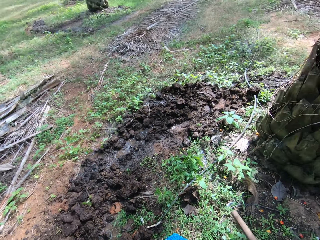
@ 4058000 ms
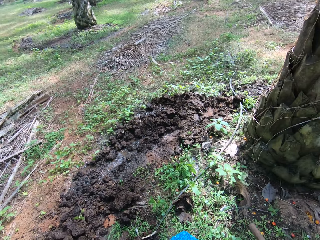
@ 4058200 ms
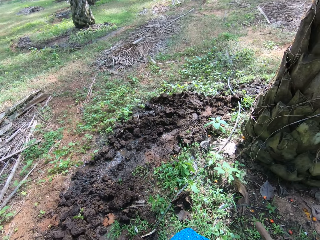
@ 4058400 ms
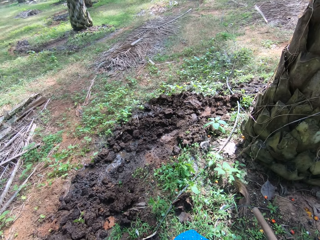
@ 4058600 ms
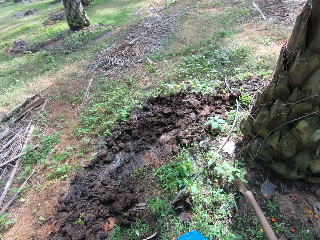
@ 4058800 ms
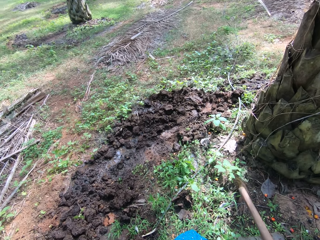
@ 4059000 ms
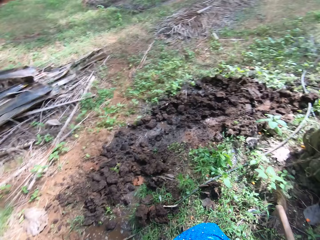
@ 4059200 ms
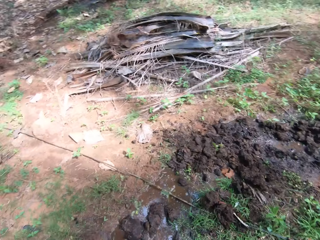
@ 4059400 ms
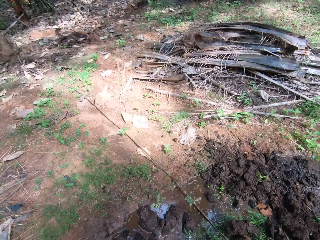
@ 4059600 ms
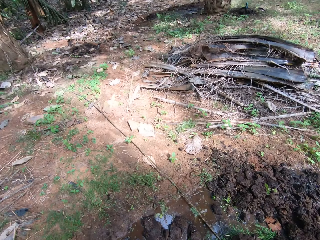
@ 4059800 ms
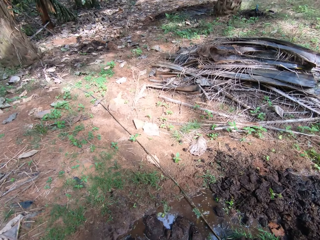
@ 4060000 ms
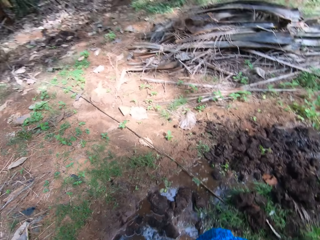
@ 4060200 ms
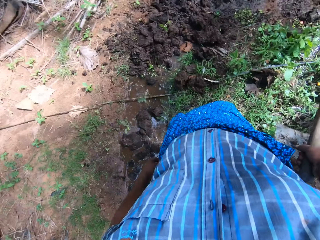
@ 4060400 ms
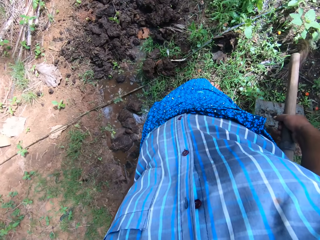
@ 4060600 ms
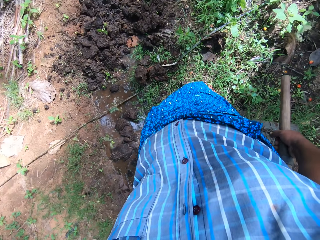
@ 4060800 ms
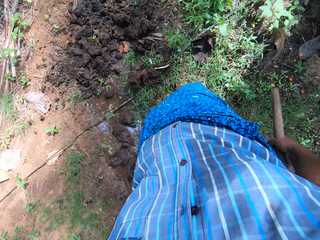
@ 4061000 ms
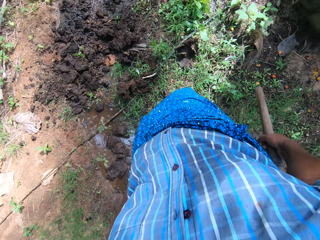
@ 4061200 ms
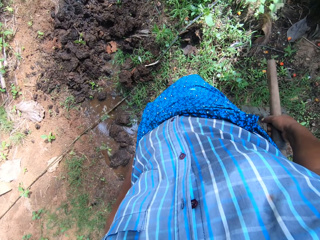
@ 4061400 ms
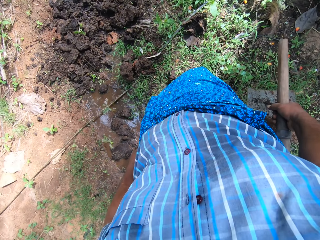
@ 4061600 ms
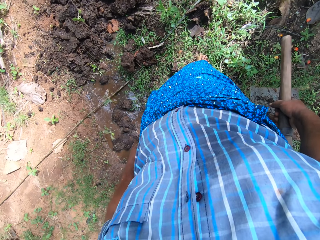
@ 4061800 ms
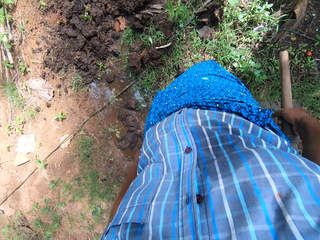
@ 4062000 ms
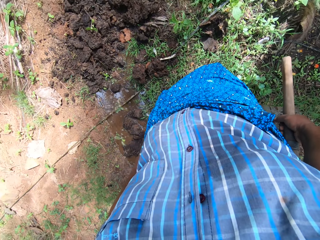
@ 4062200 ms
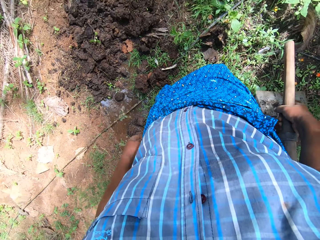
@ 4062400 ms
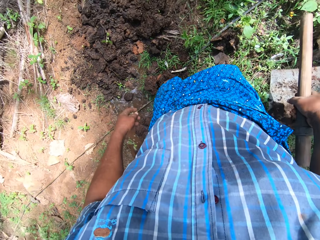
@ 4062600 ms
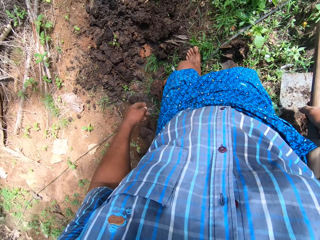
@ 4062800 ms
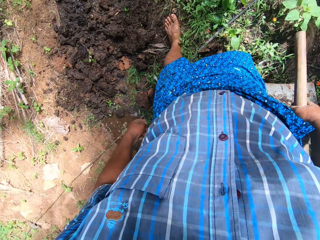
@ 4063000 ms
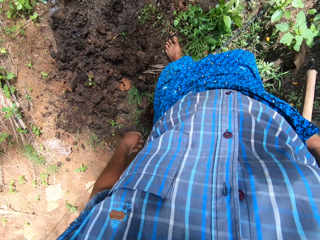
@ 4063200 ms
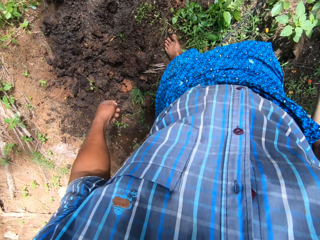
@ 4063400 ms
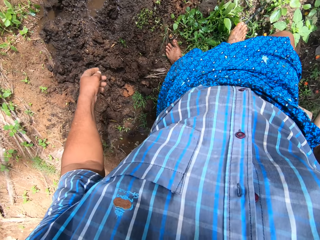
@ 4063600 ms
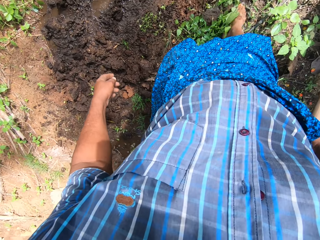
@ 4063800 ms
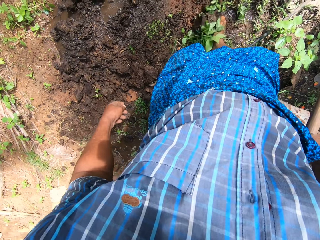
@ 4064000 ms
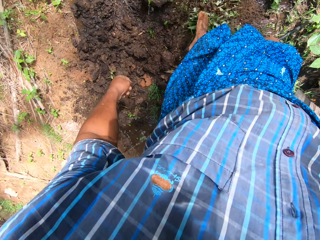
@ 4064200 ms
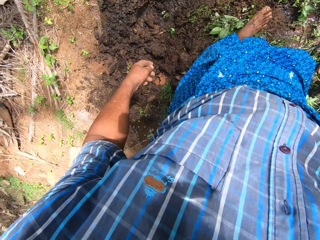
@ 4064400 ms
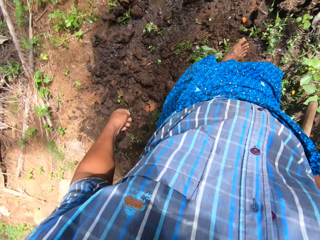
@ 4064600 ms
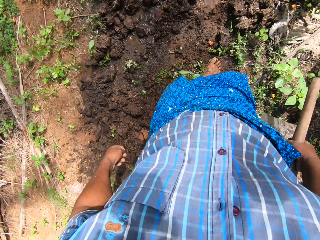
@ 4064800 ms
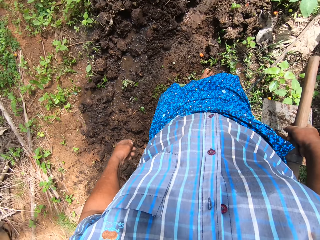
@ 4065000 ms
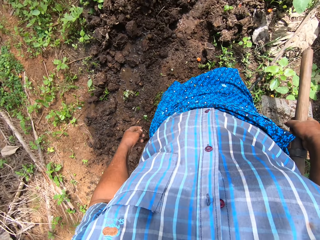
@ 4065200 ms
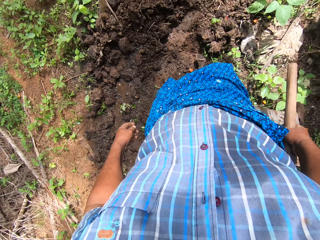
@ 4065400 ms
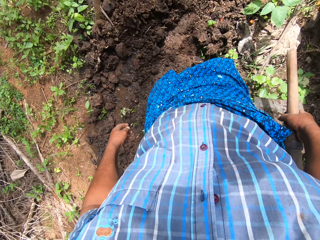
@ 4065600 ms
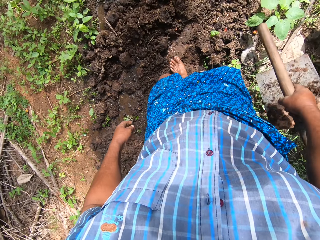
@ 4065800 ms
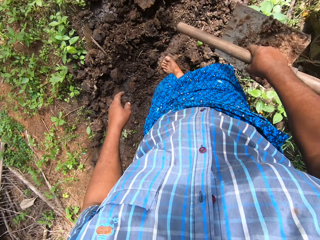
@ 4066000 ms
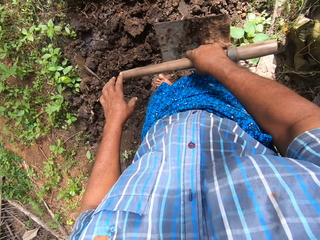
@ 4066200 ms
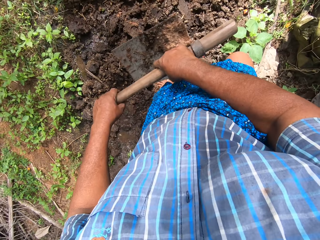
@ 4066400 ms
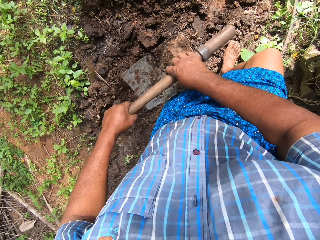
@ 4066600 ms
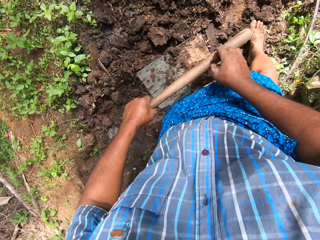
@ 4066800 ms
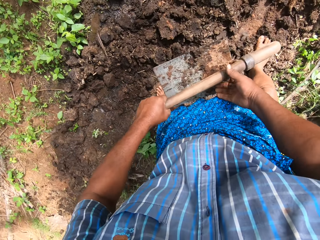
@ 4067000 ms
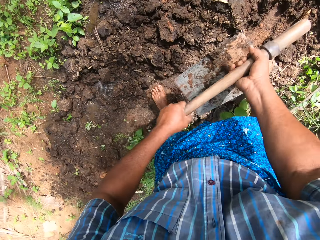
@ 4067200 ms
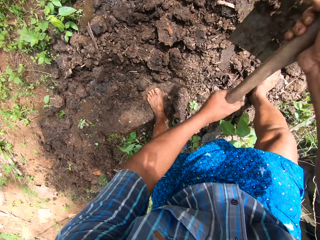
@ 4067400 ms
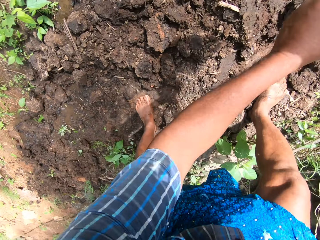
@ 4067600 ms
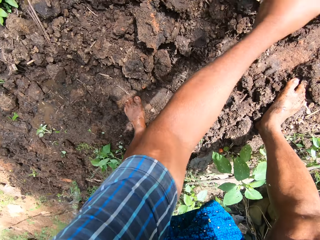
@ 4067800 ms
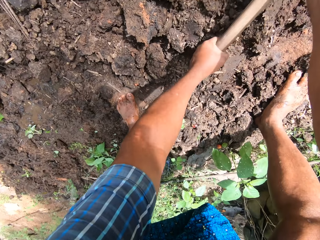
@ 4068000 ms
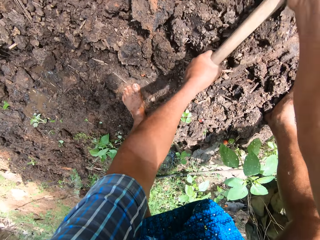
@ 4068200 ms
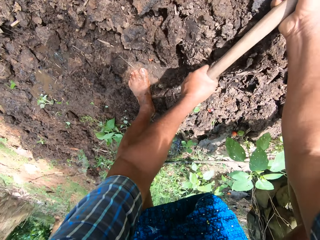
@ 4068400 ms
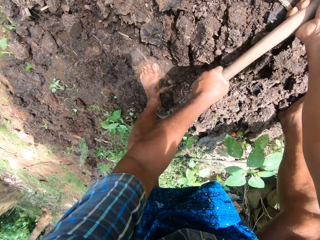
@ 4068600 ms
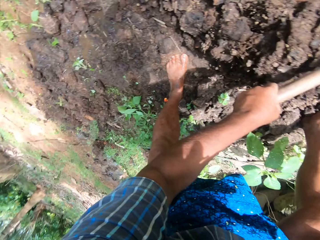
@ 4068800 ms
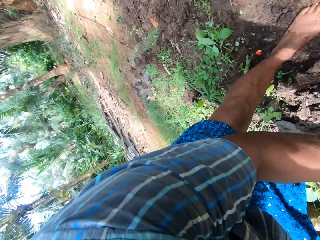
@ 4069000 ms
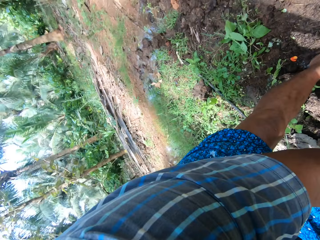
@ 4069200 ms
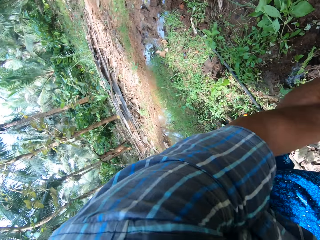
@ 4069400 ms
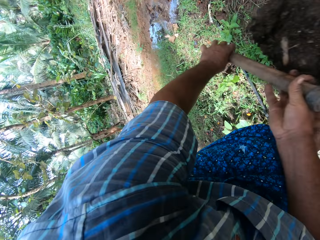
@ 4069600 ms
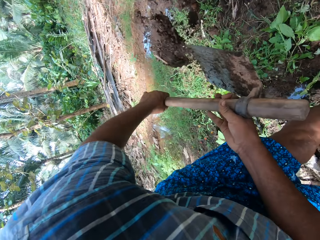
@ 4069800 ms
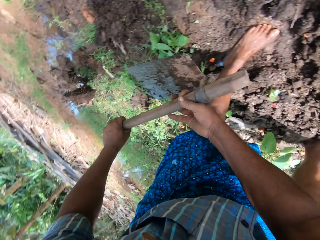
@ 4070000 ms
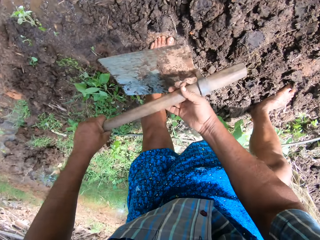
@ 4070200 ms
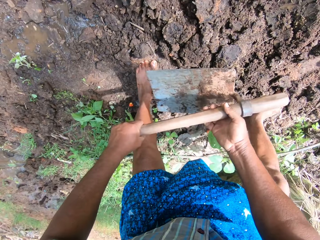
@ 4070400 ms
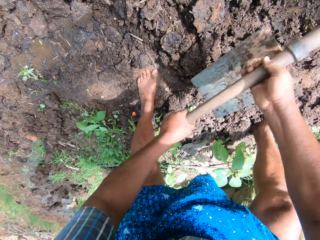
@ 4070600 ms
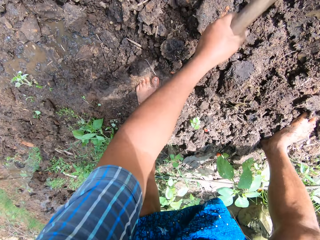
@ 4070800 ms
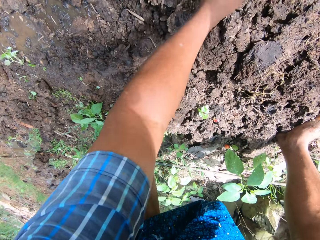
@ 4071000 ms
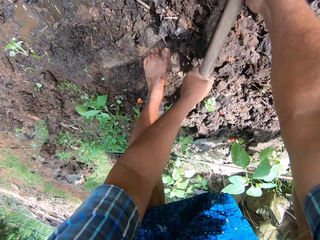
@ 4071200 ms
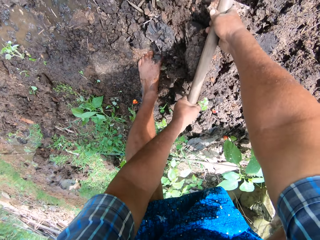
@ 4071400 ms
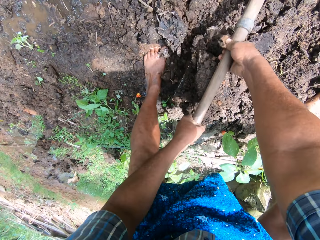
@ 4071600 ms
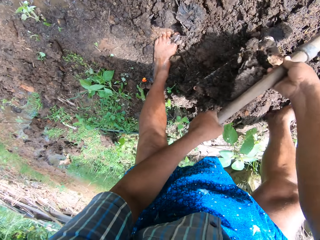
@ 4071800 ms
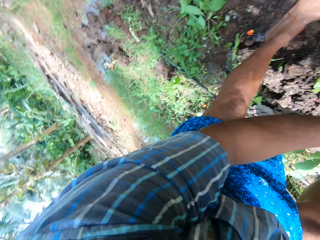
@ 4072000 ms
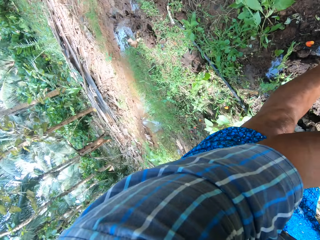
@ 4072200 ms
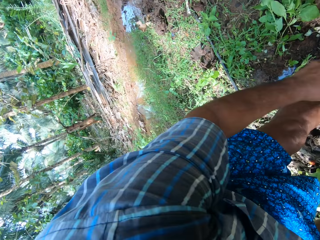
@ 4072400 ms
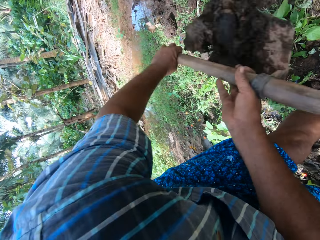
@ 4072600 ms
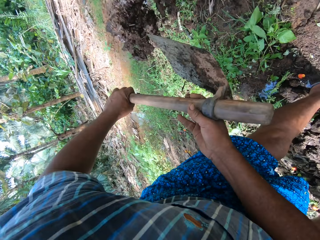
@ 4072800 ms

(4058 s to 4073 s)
The camera wearer clears the ground with his leg. He moves soil with his right leg. He looks around the farm. He holds the hoe. He moves the hoe in his hands. He bends down. He removes mud from the farm. He digs the ground with the hoe in his hands.

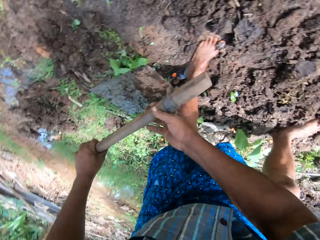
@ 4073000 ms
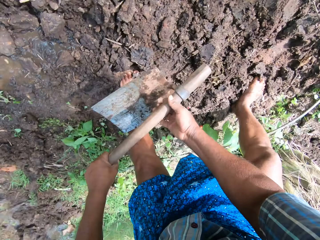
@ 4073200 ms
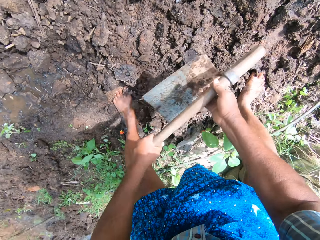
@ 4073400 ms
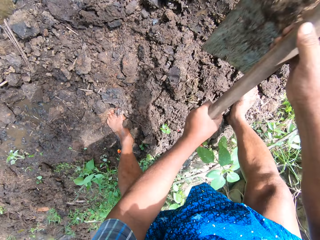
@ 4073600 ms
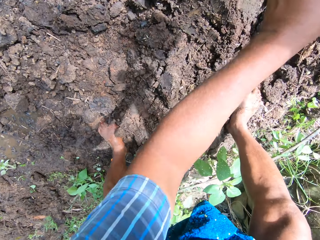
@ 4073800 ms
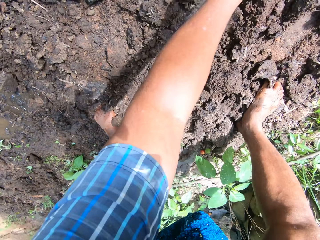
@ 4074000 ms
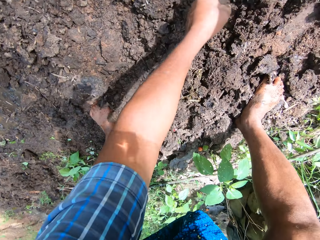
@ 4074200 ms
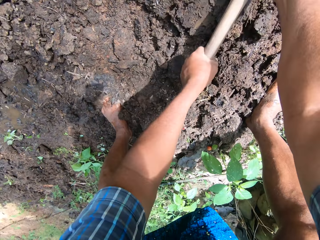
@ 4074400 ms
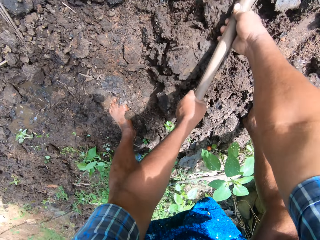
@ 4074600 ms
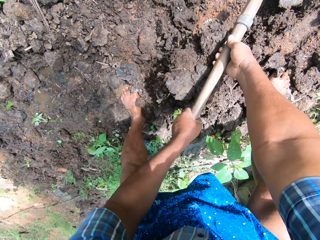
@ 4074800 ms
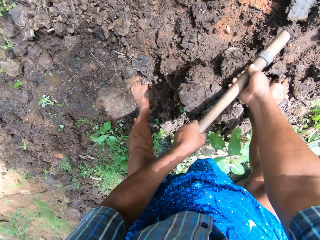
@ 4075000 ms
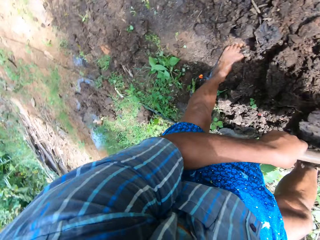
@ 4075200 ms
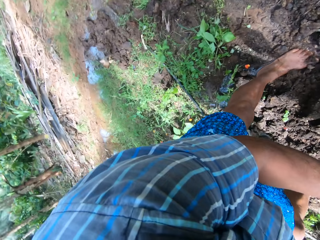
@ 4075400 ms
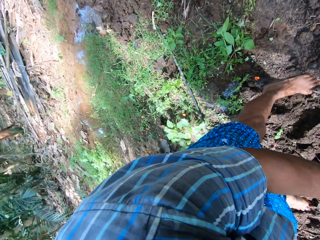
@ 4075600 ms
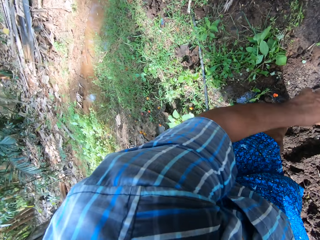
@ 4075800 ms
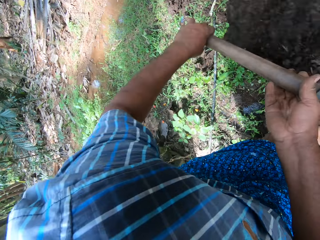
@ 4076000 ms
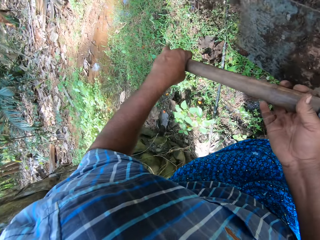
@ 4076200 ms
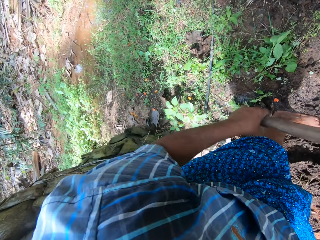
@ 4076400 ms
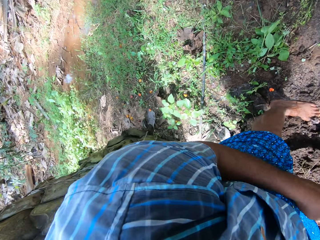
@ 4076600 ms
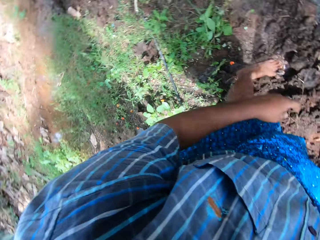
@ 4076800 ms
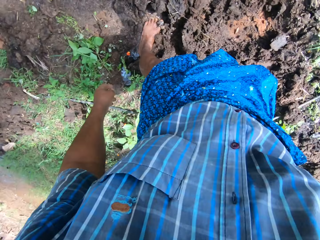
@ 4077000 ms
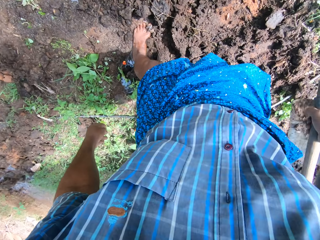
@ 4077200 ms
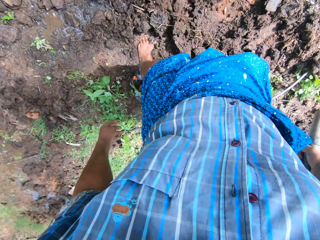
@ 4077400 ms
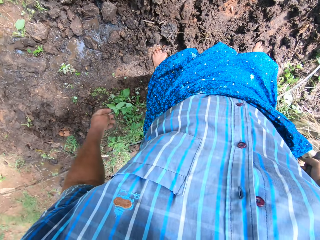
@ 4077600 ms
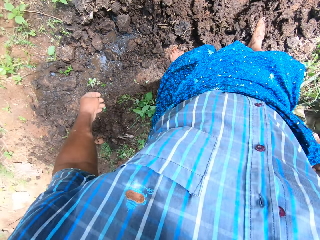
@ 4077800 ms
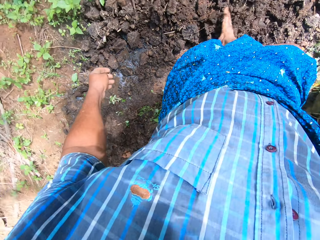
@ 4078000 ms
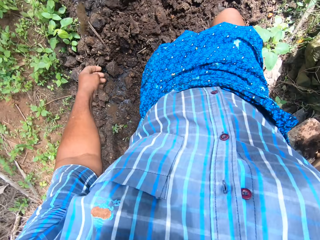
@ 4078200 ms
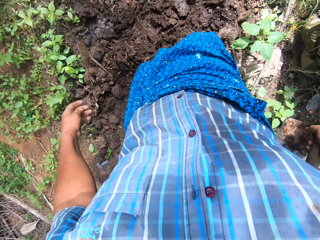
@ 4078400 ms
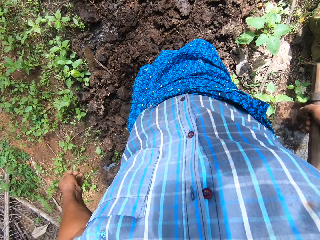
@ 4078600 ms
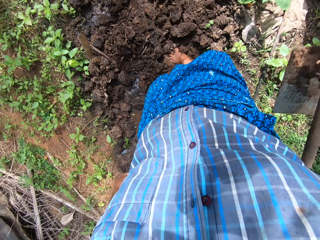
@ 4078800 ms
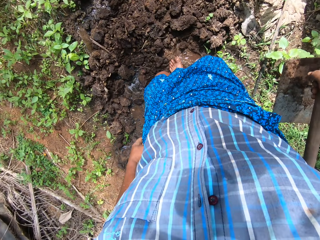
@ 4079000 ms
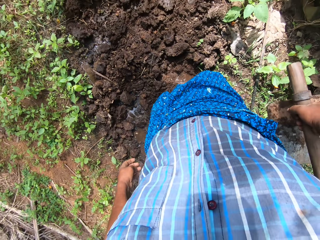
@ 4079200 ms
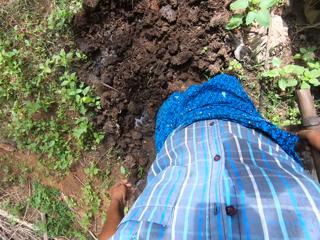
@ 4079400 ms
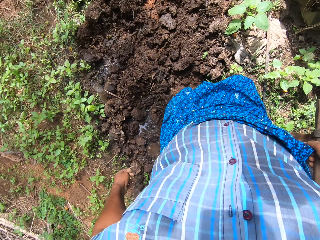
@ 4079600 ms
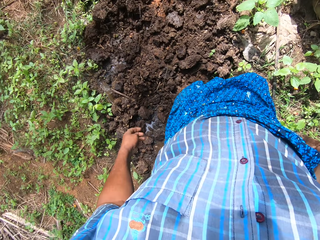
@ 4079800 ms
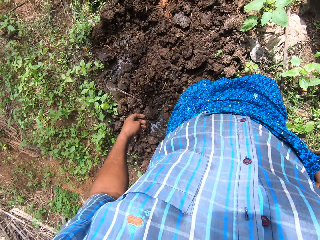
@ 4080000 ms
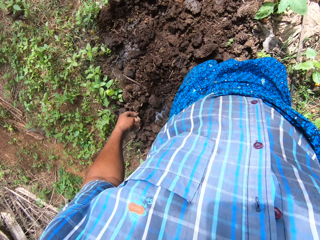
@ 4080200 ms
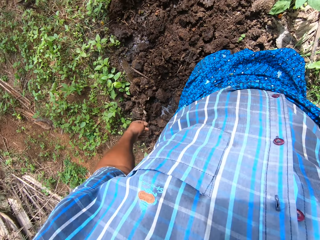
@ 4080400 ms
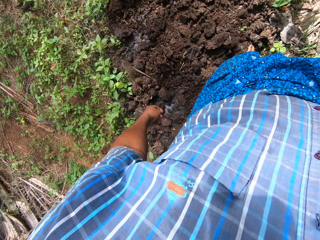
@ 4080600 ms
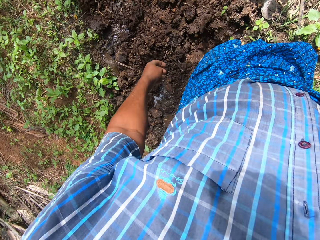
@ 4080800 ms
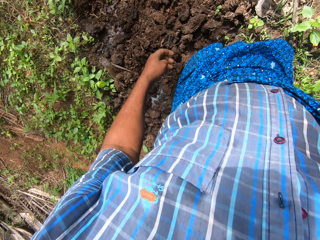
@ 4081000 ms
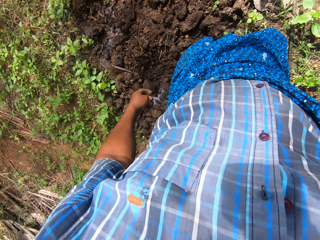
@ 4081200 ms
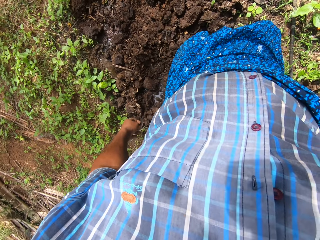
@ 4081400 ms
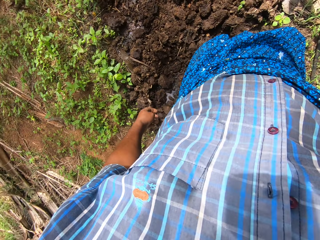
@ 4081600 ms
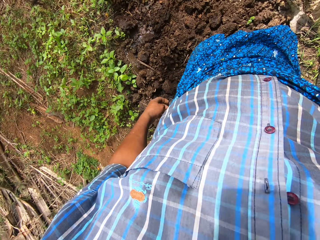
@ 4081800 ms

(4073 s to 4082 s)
The camera wearer stands up. He looks around the farm. He moves the soil on the ground with his legs.
